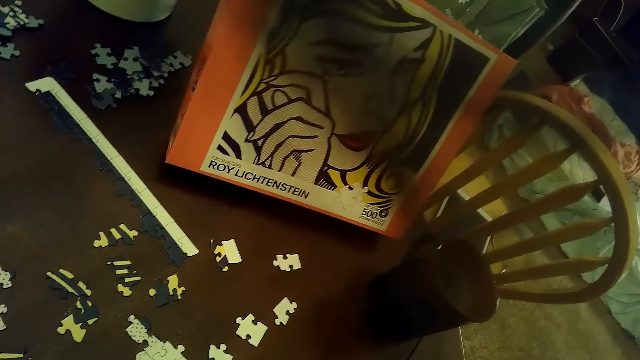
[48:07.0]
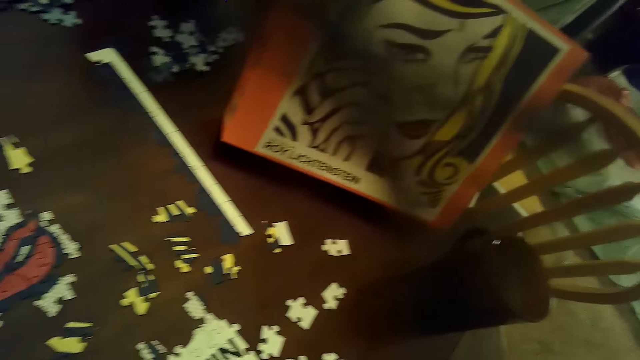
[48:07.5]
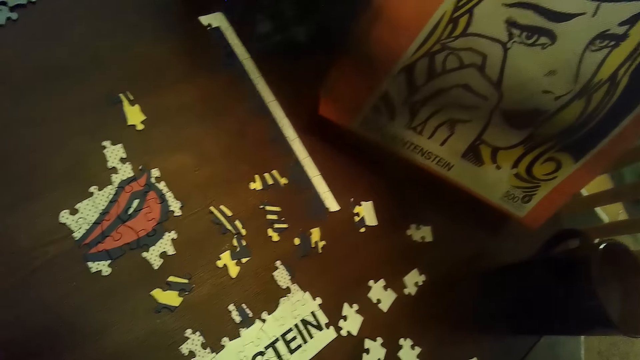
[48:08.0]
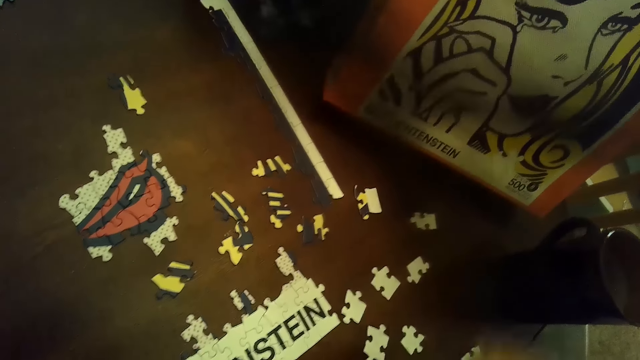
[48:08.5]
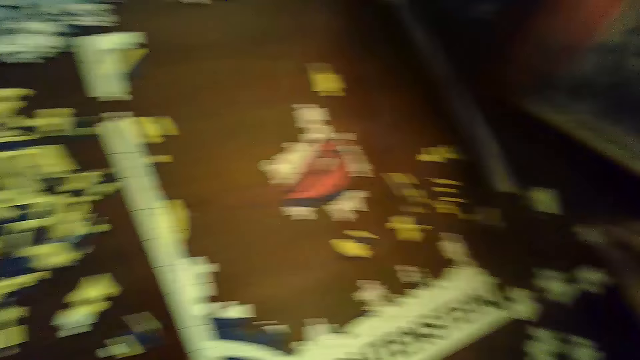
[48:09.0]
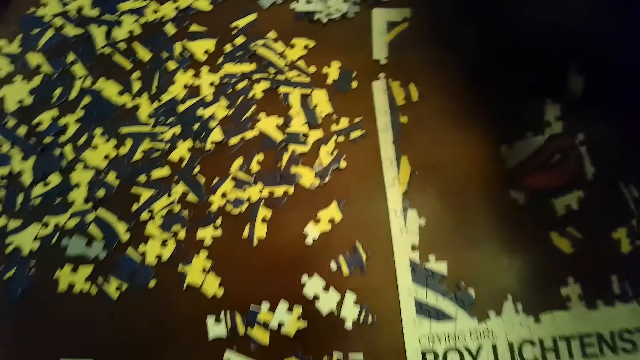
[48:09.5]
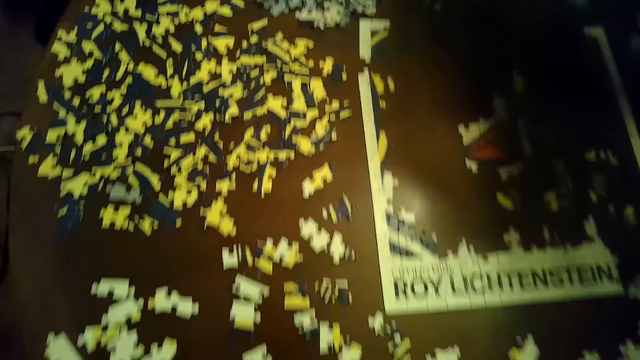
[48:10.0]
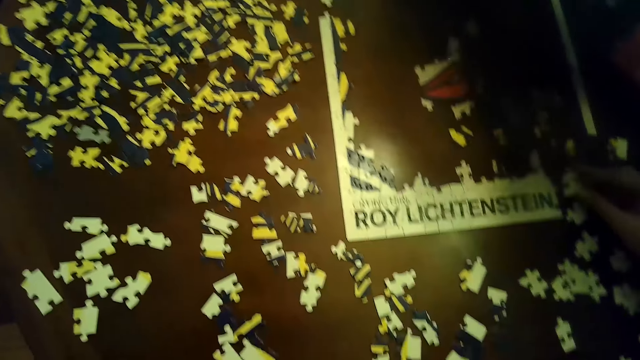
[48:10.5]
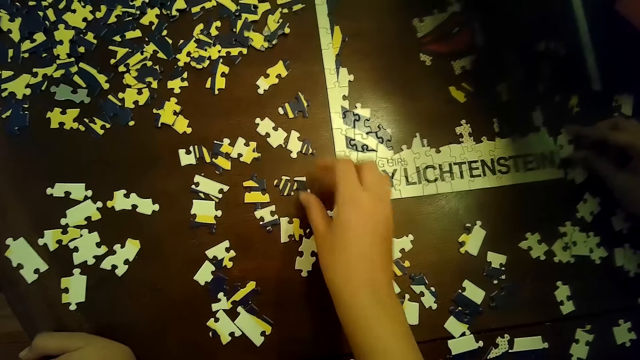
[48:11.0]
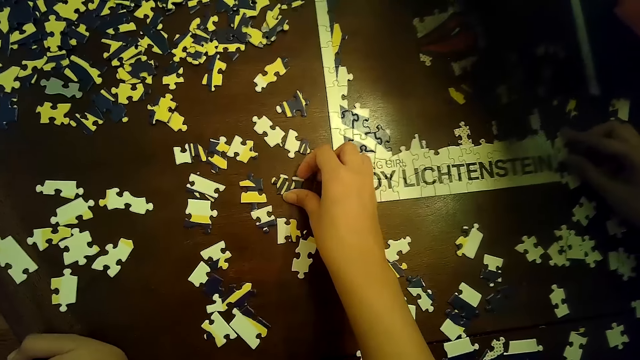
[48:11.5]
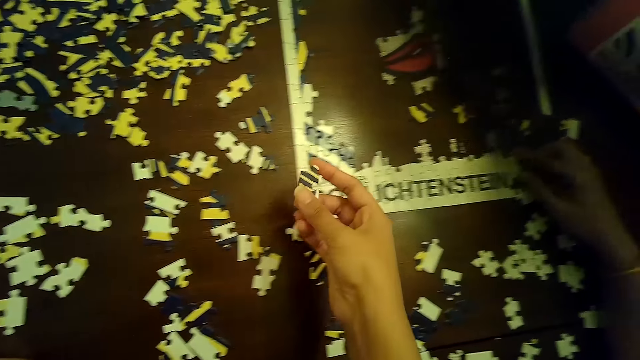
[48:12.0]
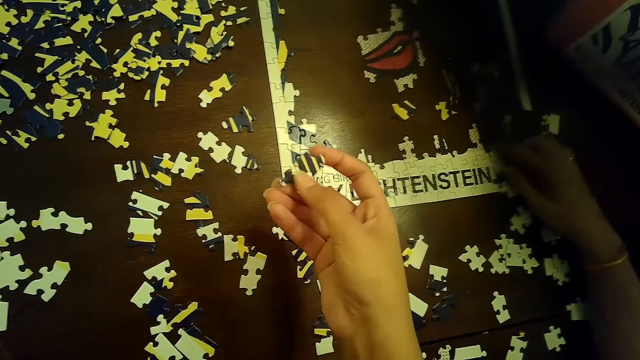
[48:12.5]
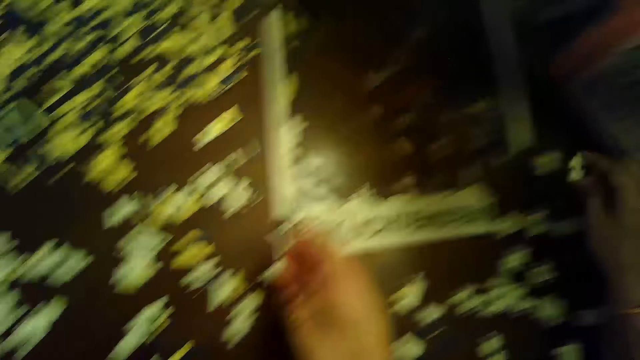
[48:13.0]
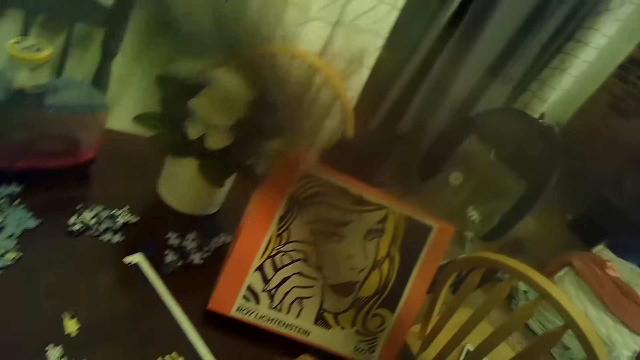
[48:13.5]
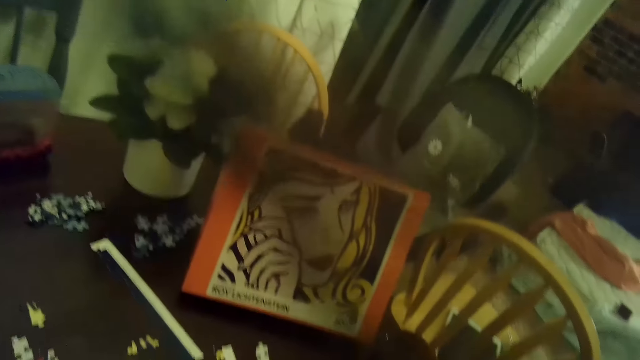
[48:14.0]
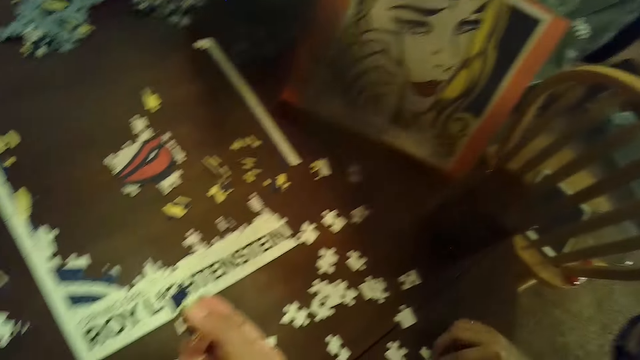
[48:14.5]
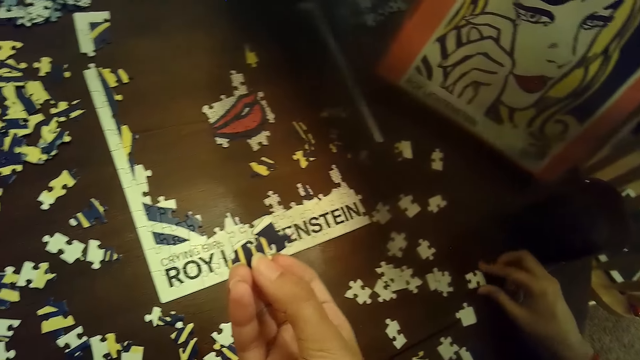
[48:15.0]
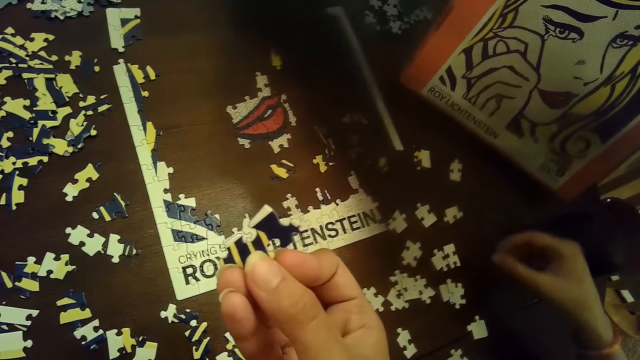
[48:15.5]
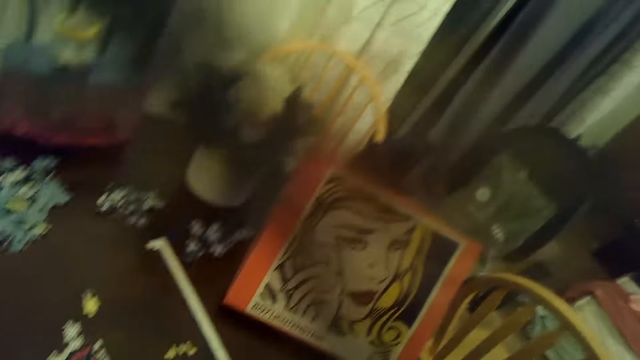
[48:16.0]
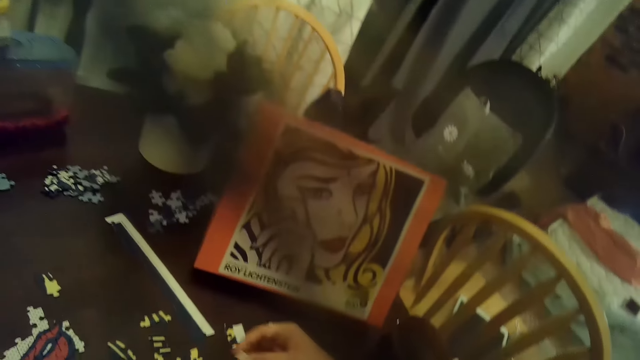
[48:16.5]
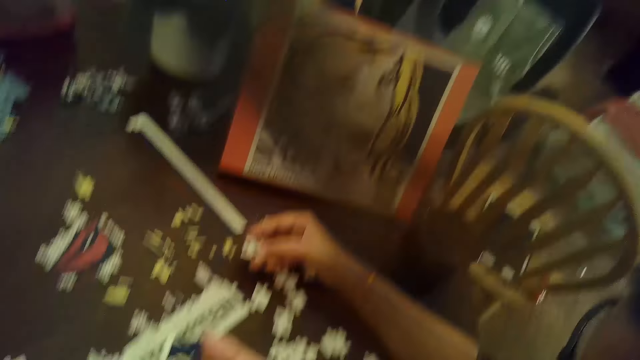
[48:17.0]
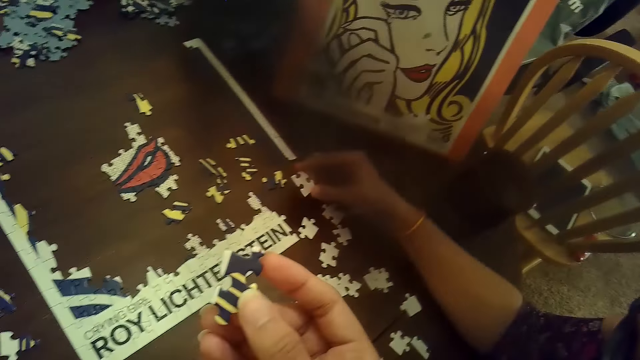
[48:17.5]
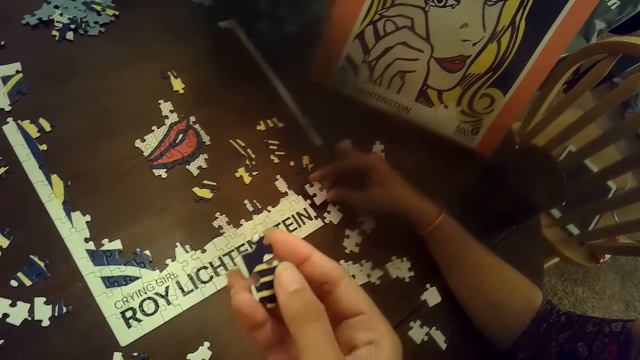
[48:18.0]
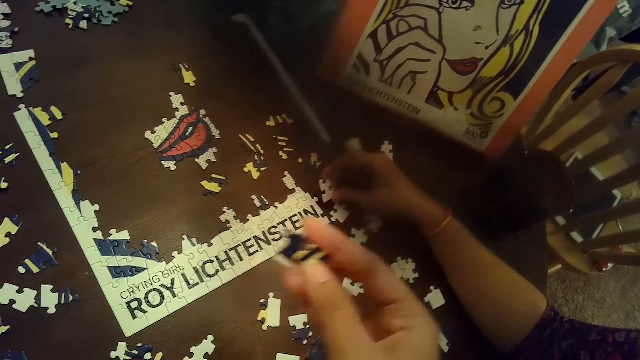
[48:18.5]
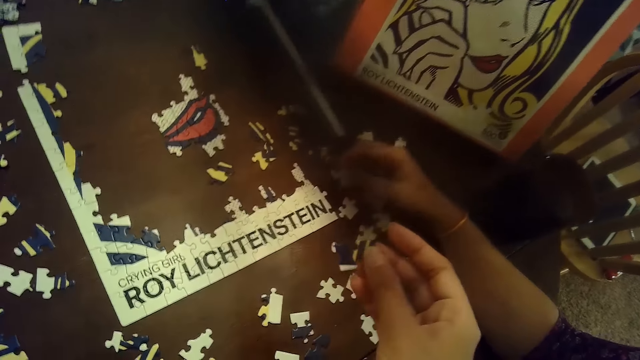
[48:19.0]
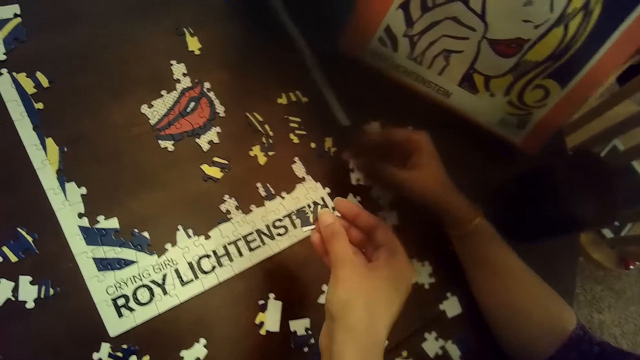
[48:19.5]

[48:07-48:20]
The woman picks a puzzle piece or card from the table with her right hand. She places the puzzle piece on the puzzle with her right hand. The camera wearer picks a puzzle piece from the table with her right hand. The woman removes the puzzle piece from the puzzle with her right hand. She picks the card on the table. She holds the puzzle piece with her right hand.

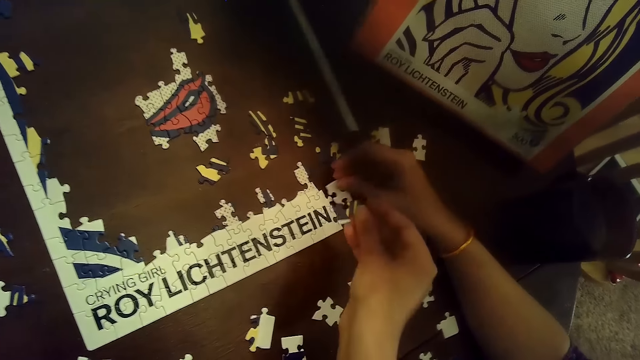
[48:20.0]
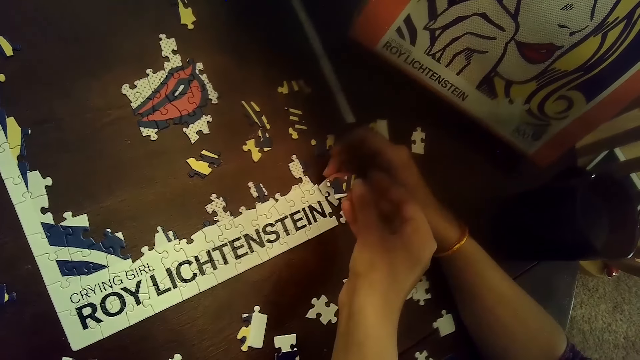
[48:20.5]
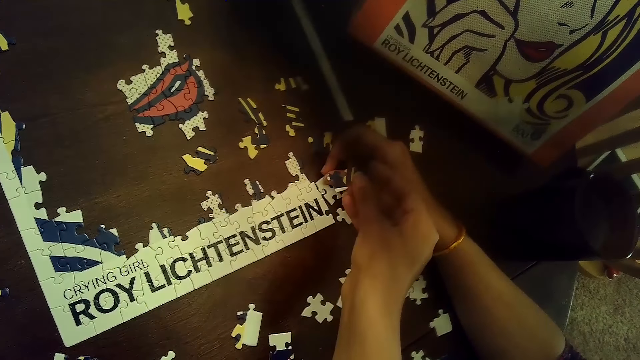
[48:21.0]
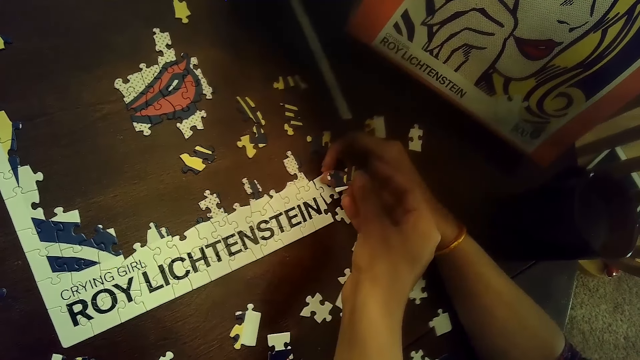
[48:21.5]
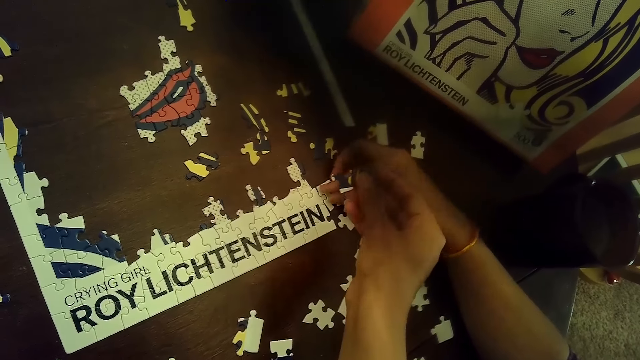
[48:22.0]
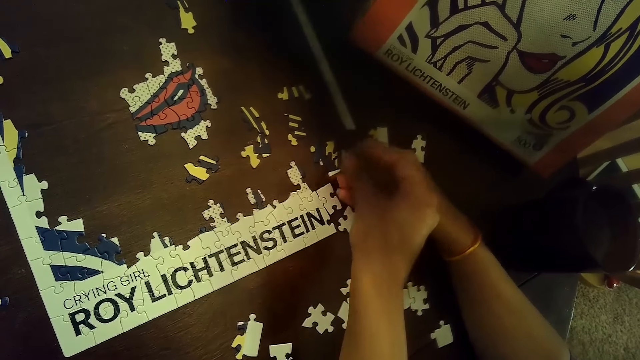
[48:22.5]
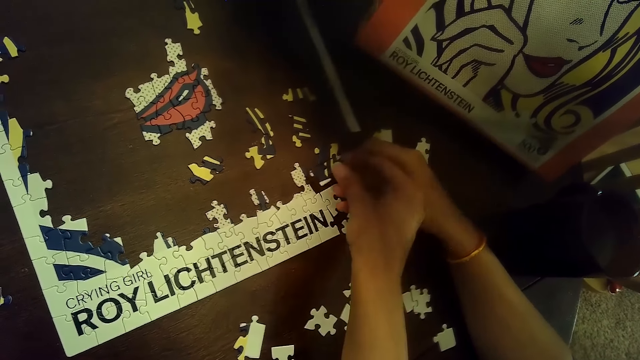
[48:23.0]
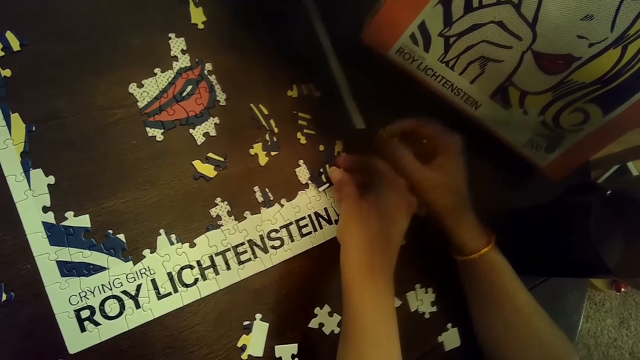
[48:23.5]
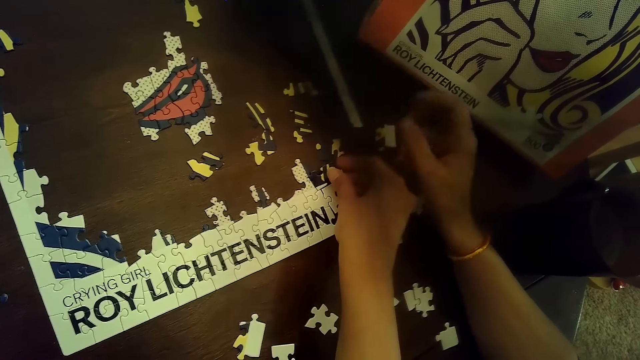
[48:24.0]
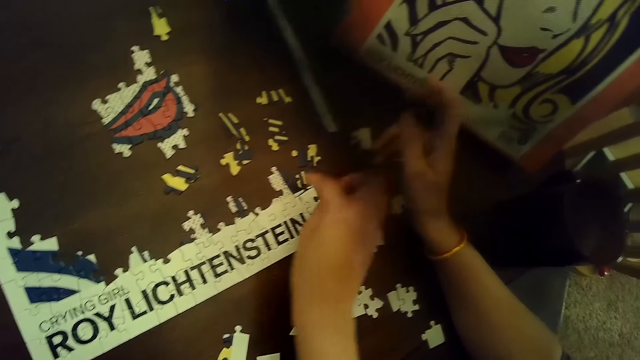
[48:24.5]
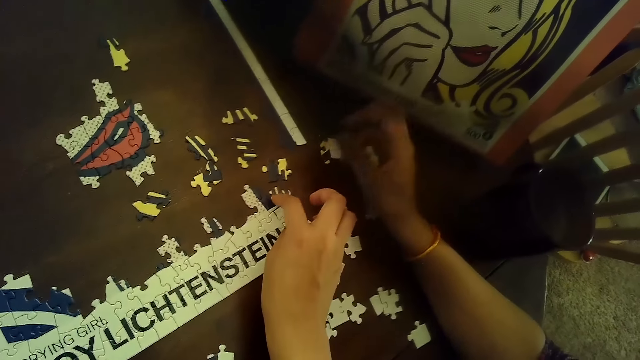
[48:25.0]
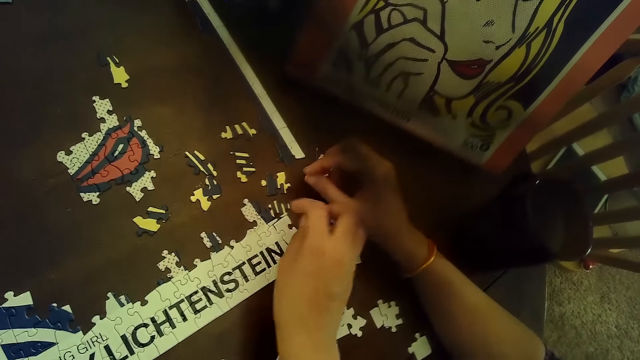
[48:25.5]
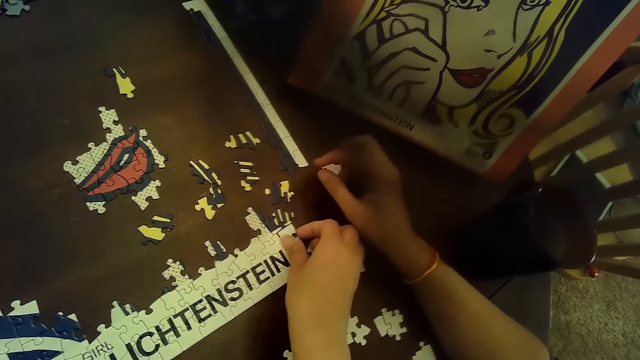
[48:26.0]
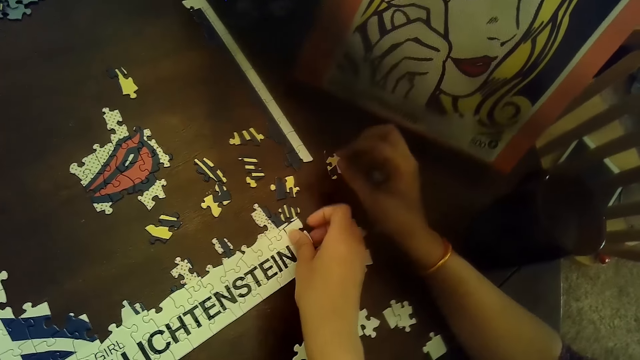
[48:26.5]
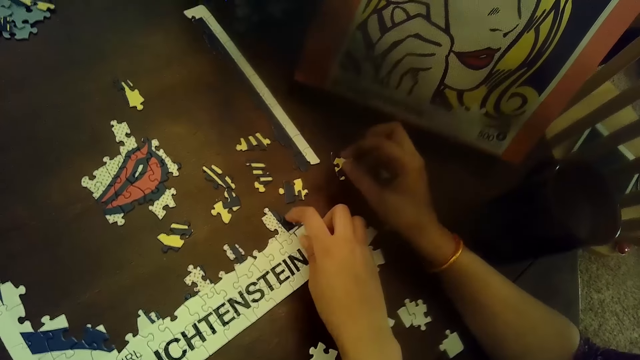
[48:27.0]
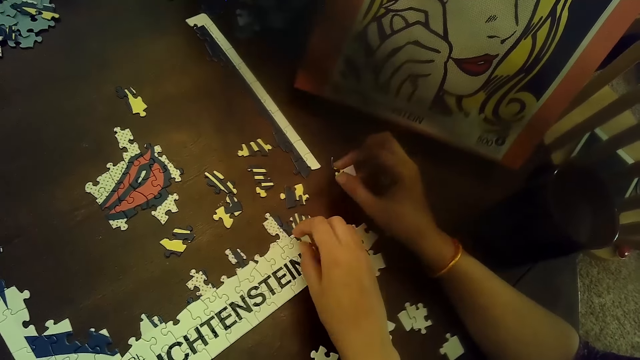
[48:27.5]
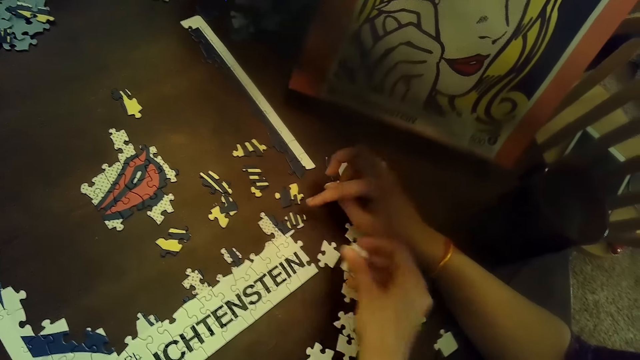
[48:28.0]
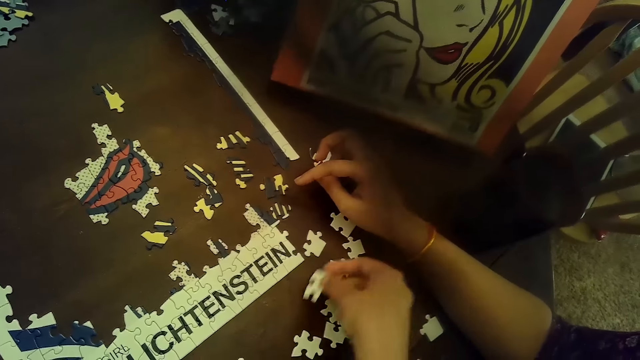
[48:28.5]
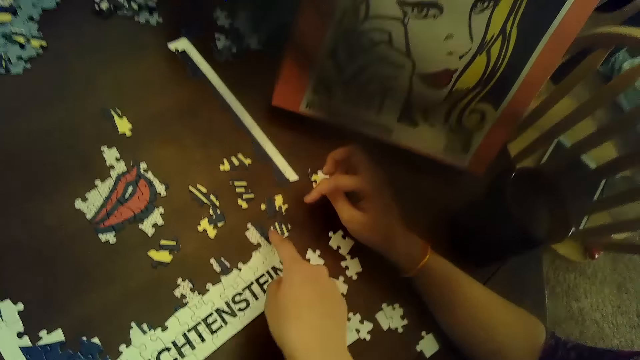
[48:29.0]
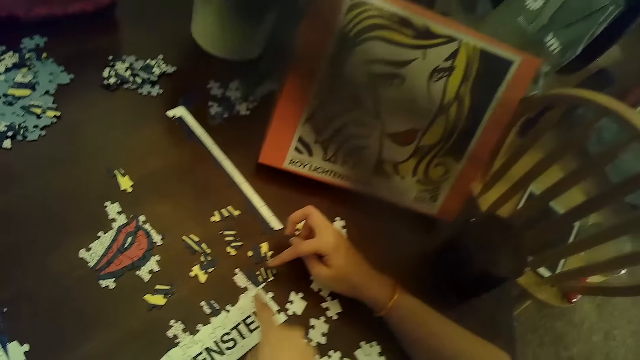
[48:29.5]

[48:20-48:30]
The woman places the puzzle piece or card on the puzzle with her right hand. The camera wearer places the puzzle piece on the puzzle with her right hand. She taps on a part of the puzzle with her right hand. She removes the puzzle piece from the puzzle with her right hand. She places the puzzle piece on the table with her right hand. She points on the card on the table.
